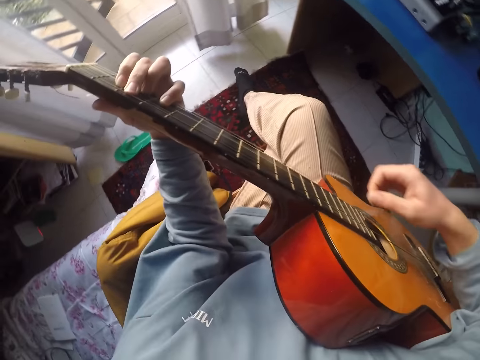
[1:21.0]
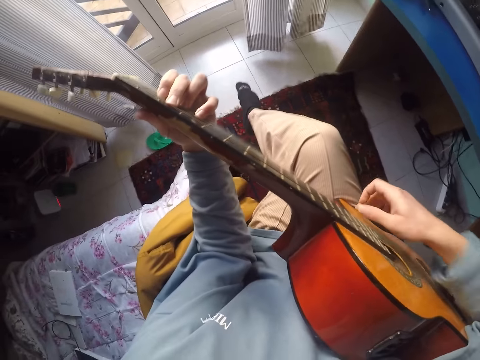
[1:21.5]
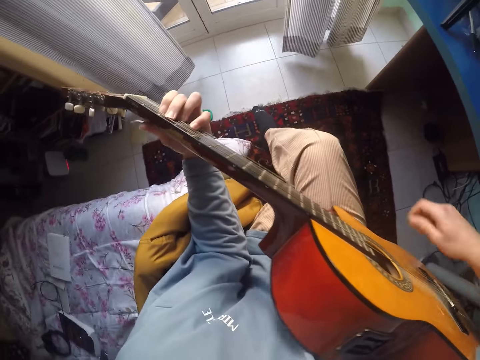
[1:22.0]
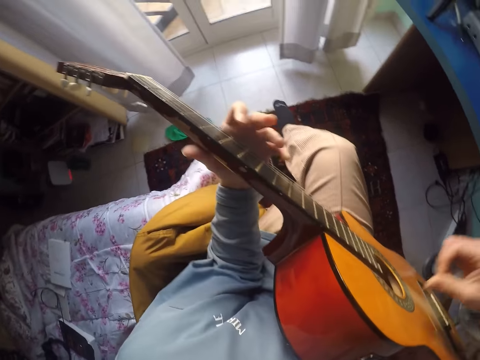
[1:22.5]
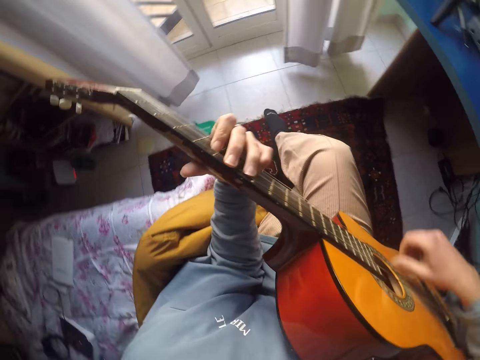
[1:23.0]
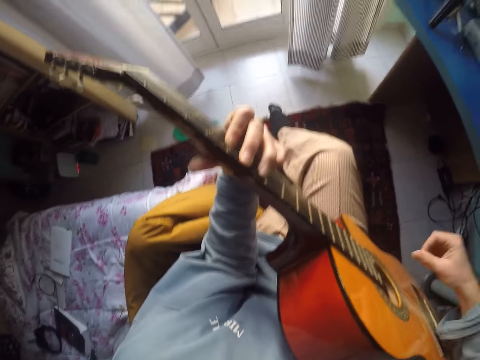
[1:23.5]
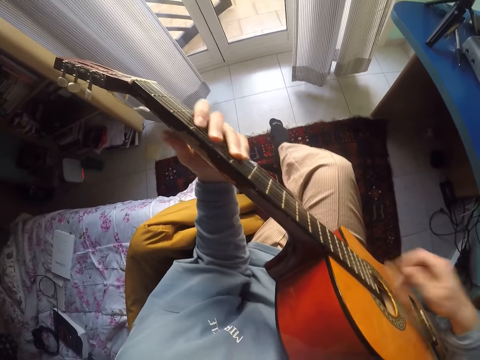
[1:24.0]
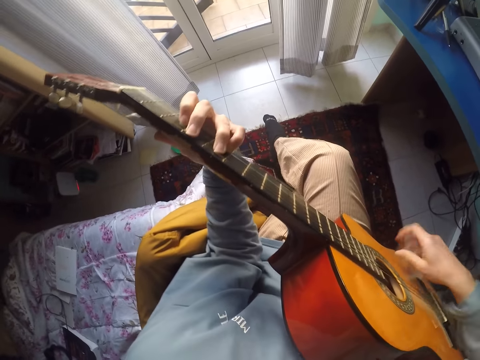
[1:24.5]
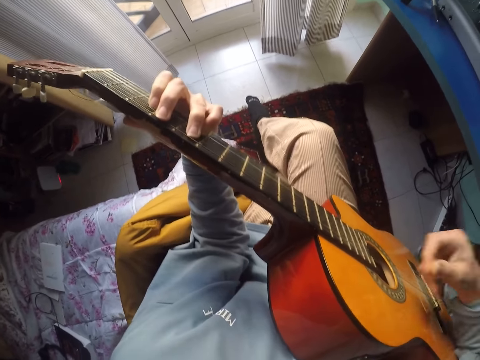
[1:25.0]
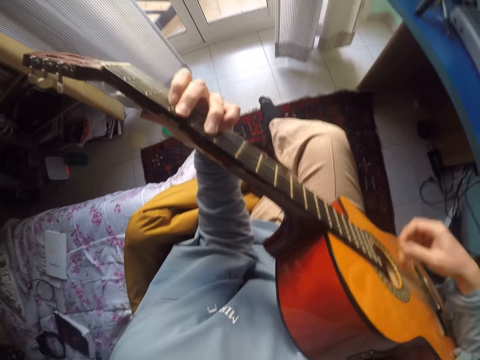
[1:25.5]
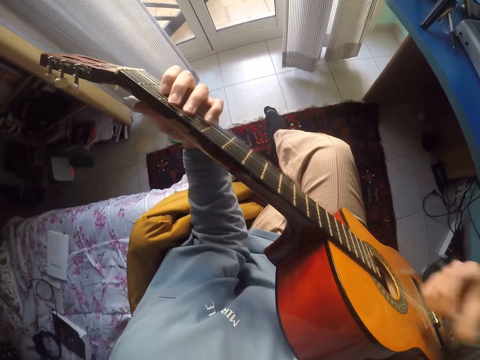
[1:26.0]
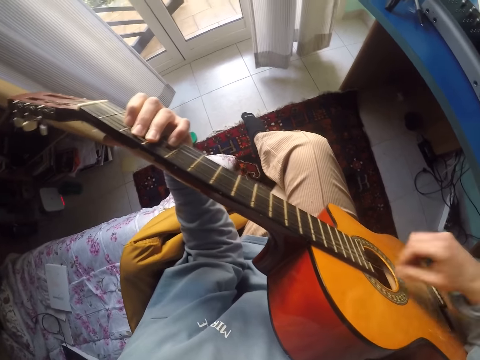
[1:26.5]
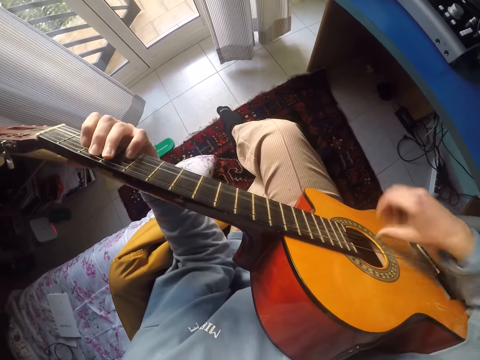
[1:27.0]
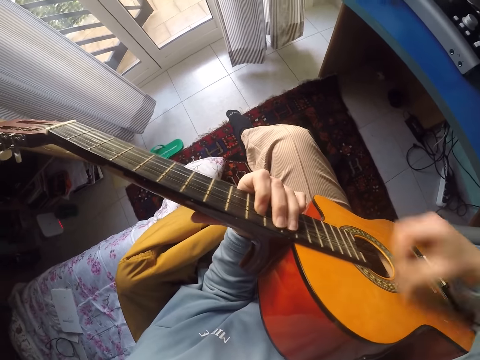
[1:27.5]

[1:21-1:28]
The camera wearer plays the guitar.

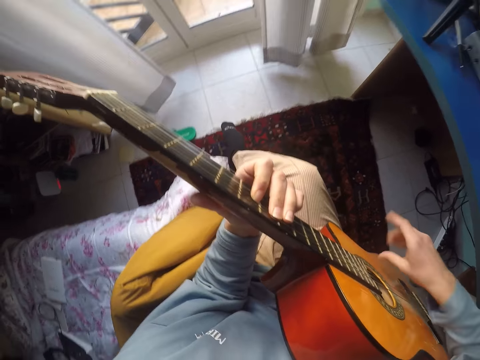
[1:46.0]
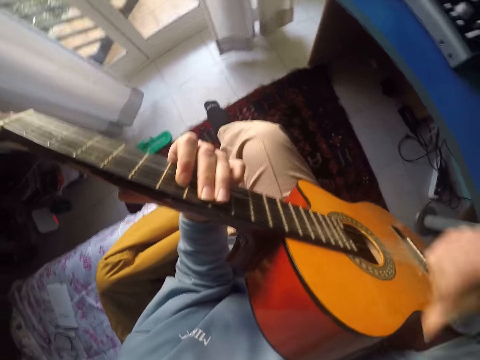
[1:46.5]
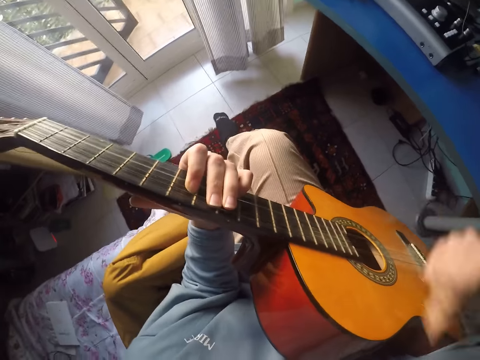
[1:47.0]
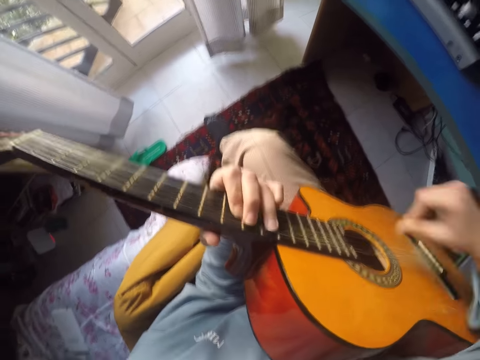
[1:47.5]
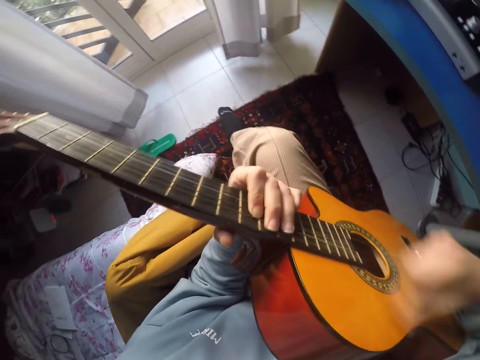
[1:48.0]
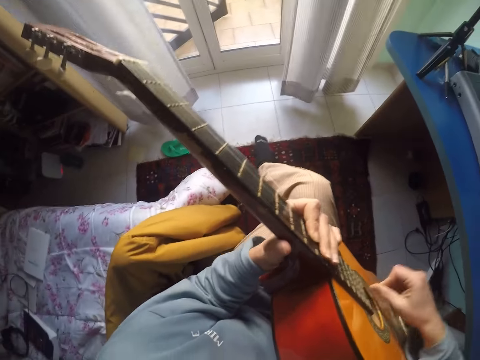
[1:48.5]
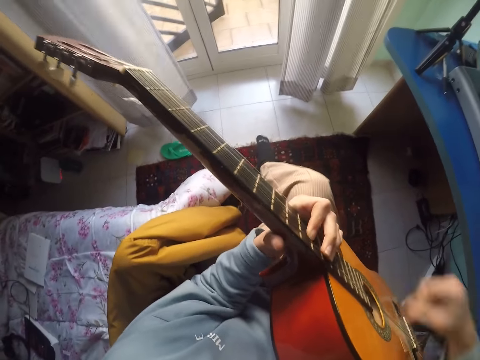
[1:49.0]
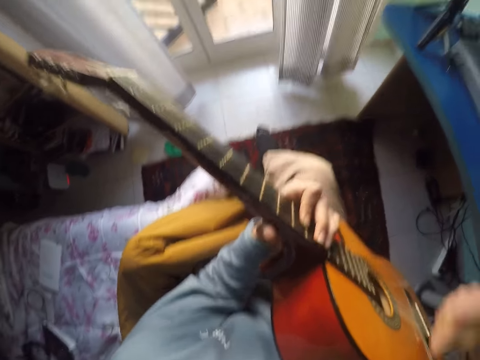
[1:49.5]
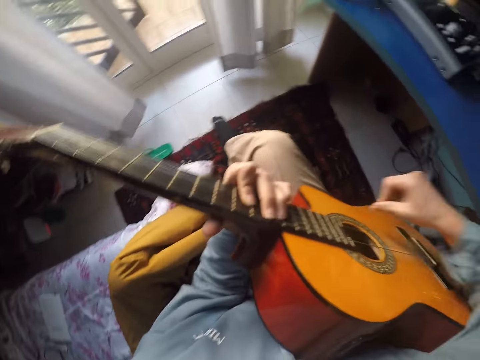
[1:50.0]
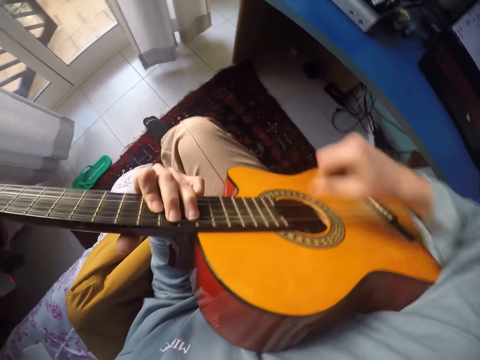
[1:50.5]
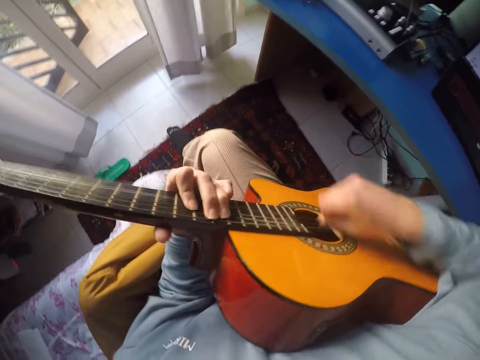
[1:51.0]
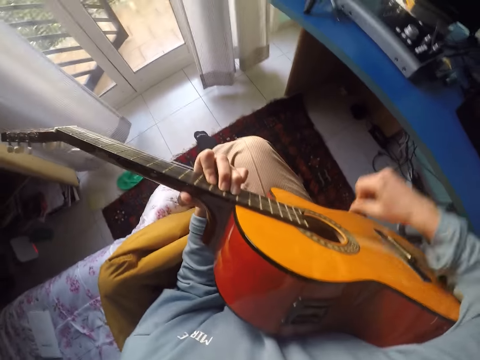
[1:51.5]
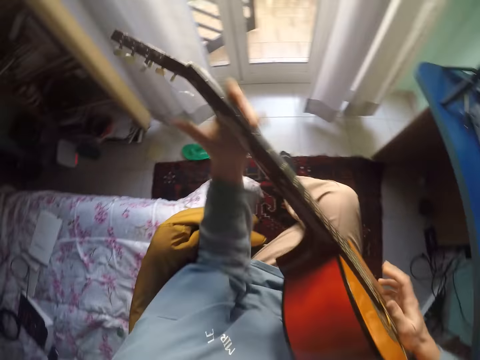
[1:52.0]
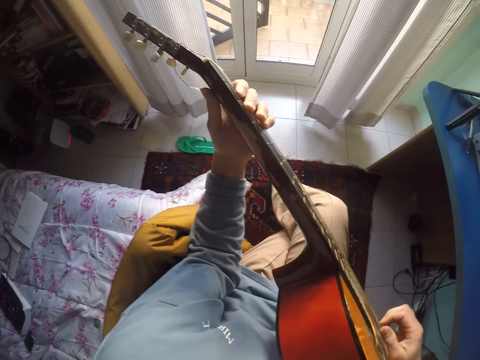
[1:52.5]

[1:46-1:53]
The camera wearer plays the guitar.

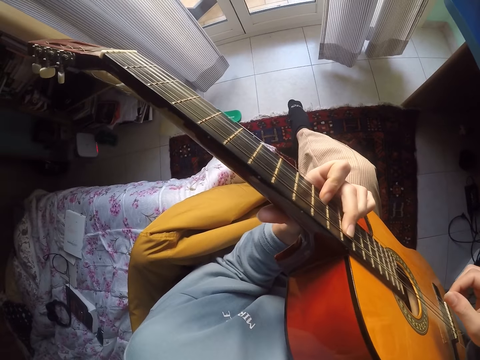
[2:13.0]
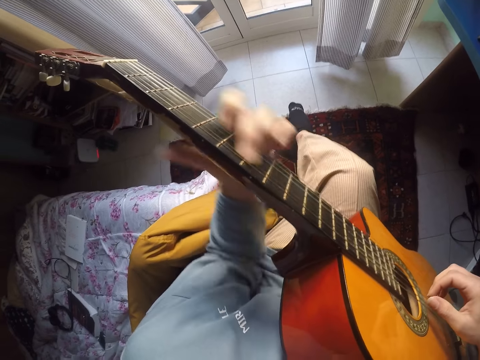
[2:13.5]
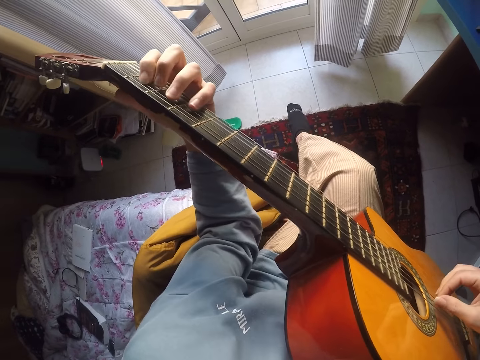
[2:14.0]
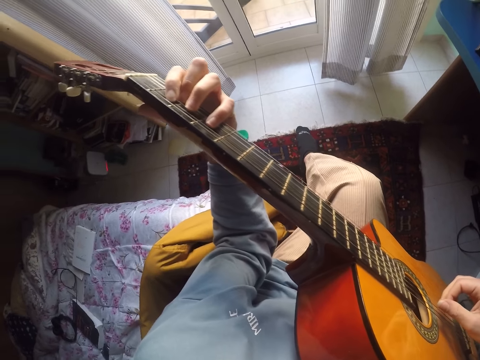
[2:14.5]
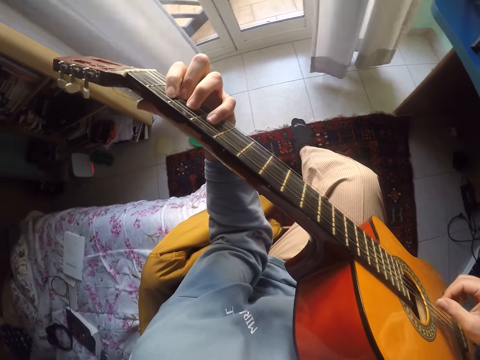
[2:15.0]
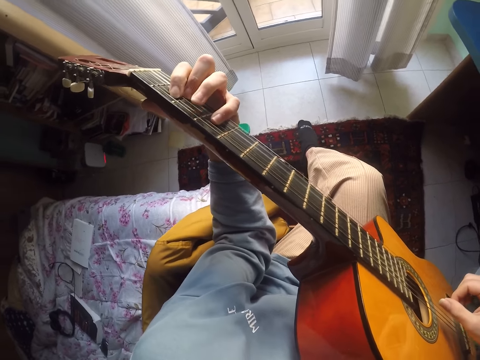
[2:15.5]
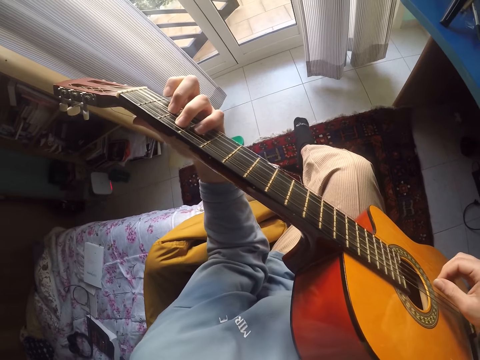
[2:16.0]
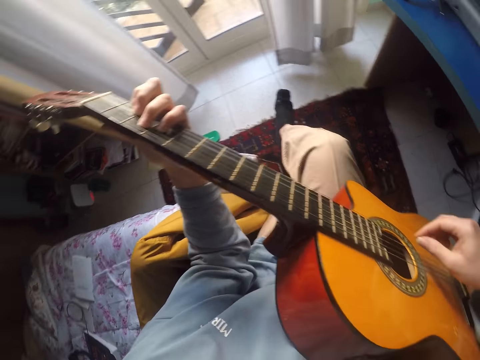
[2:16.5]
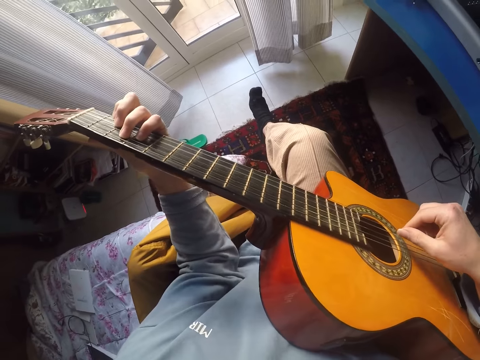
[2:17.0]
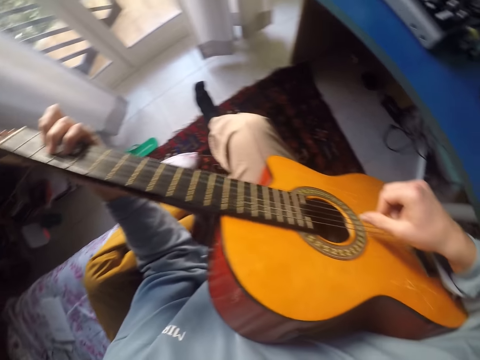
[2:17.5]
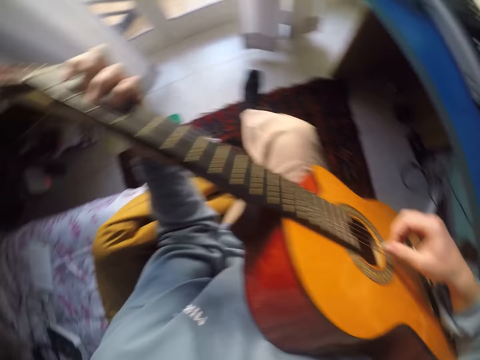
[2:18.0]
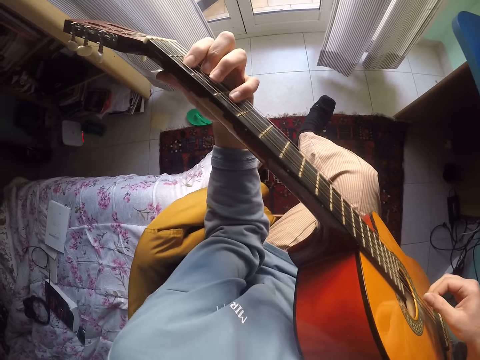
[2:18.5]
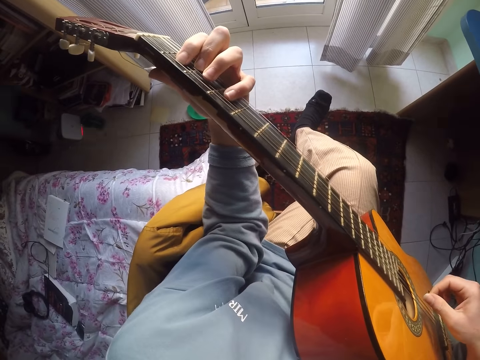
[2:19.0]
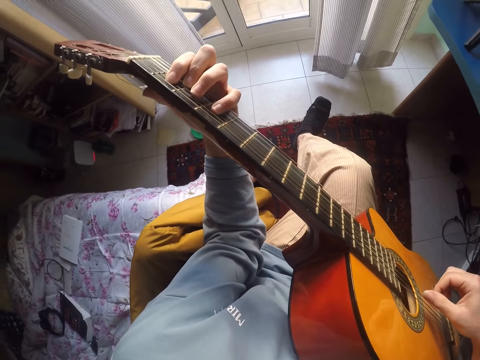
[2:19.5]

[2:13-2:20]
The camera wearer plays the guitar.

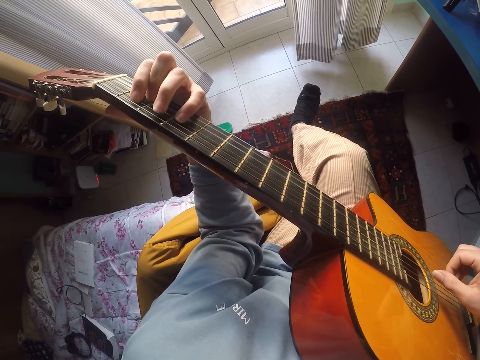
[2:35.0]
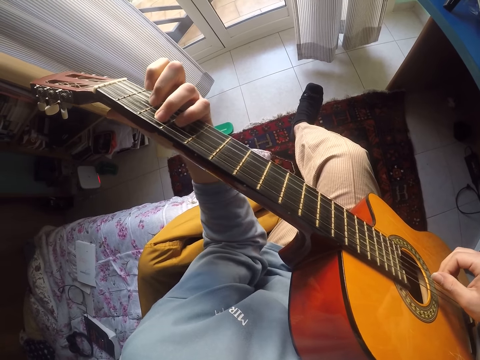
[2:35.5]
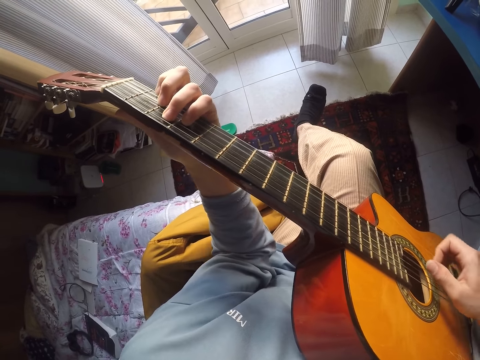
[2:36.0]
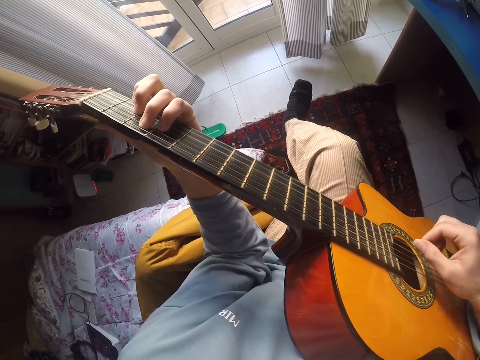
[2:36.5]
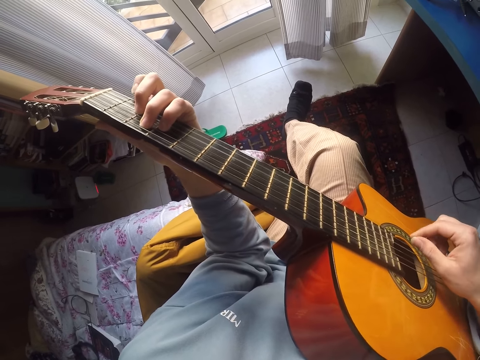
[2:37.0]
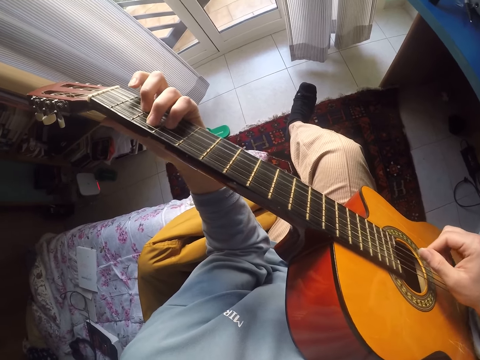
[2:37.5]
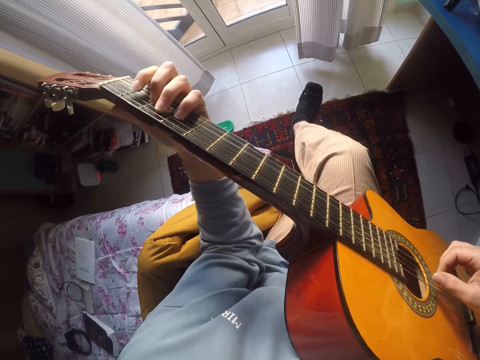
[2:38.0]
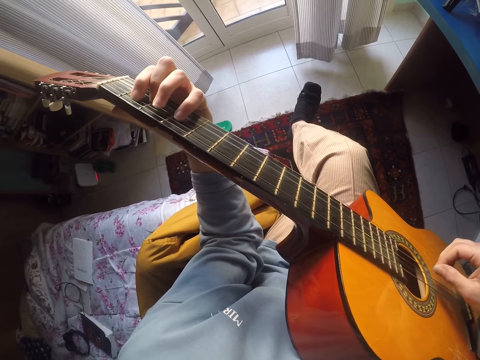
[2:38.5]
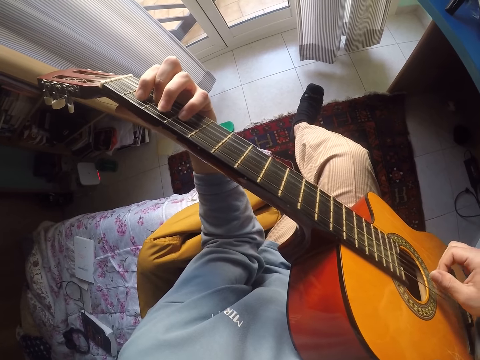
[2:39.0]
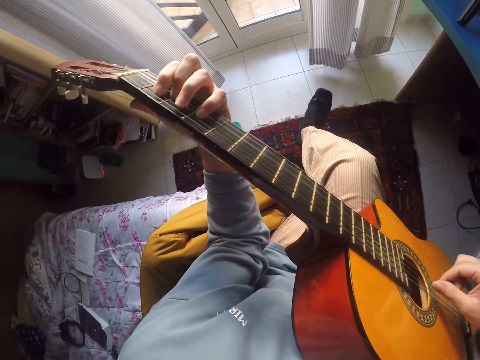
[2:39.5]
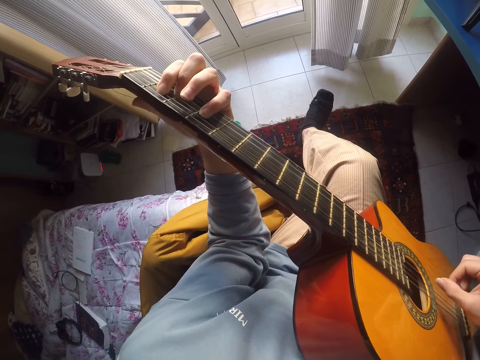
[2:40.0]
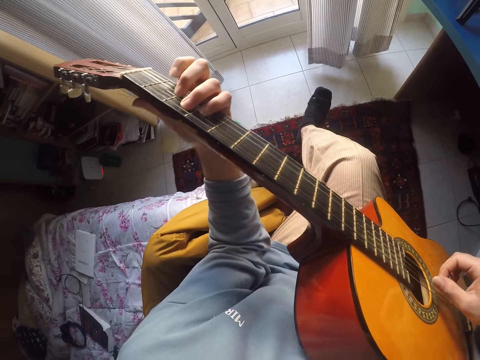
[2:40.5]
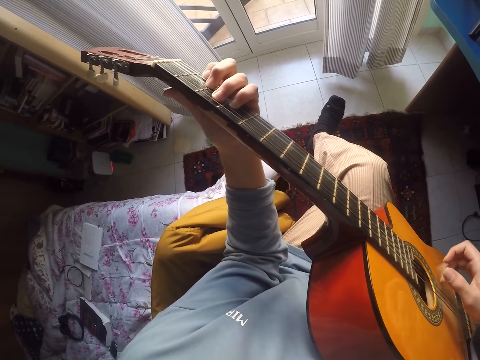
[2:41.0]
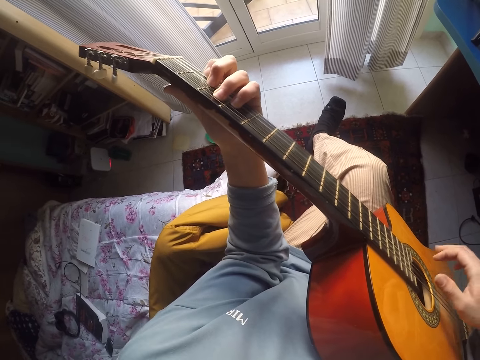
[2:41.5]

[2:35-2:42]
The camera wearer plays the guitar.
